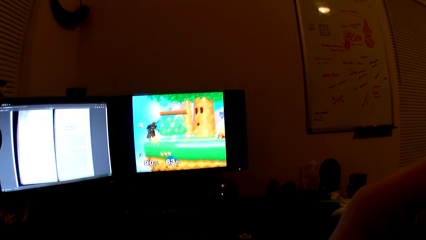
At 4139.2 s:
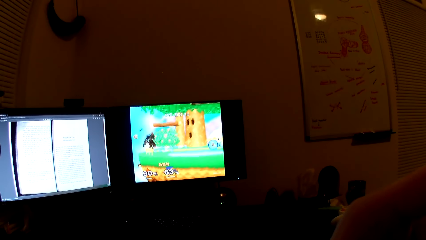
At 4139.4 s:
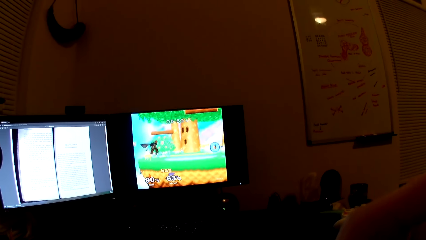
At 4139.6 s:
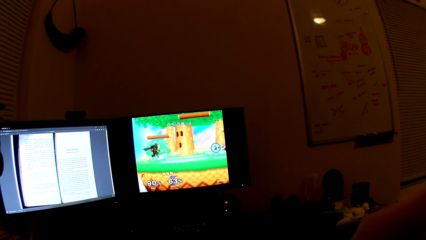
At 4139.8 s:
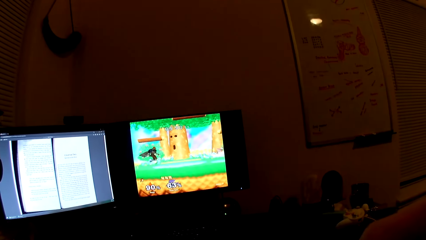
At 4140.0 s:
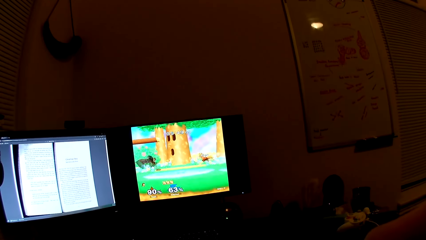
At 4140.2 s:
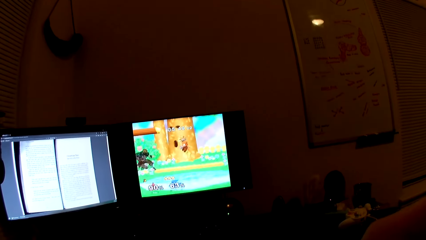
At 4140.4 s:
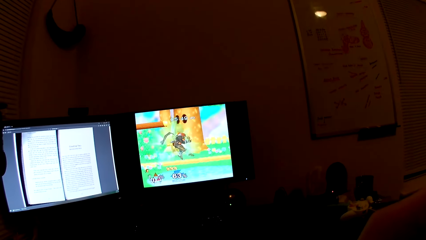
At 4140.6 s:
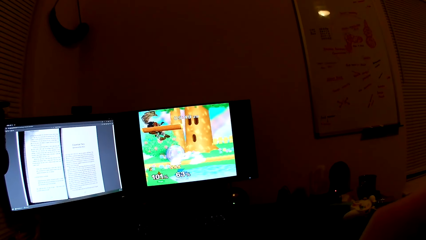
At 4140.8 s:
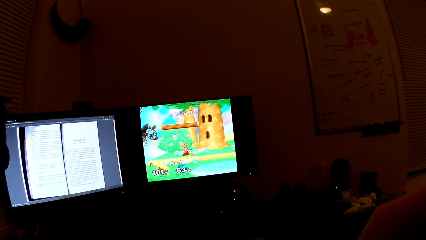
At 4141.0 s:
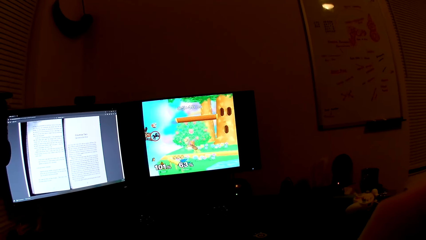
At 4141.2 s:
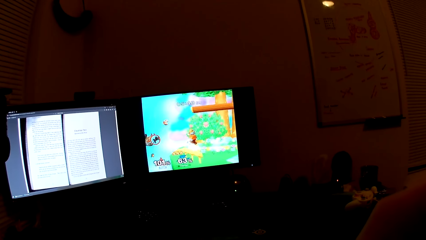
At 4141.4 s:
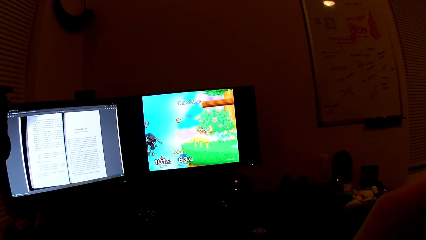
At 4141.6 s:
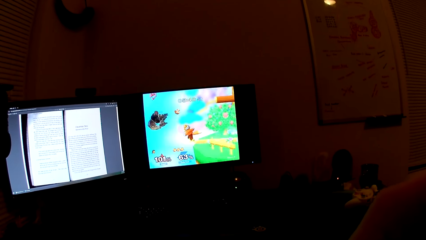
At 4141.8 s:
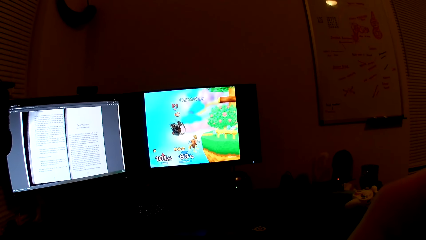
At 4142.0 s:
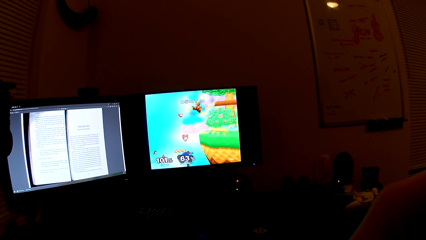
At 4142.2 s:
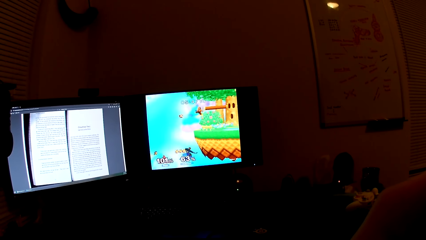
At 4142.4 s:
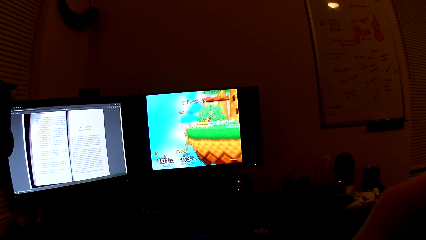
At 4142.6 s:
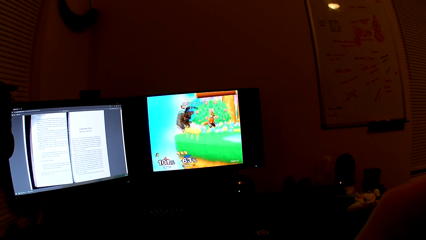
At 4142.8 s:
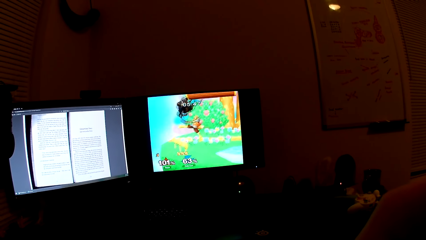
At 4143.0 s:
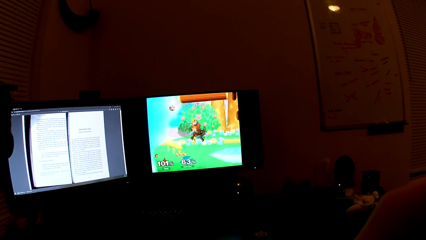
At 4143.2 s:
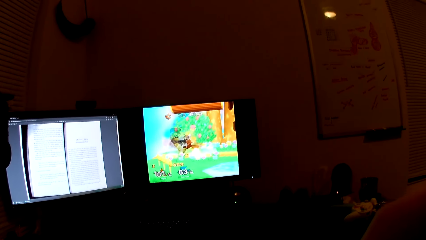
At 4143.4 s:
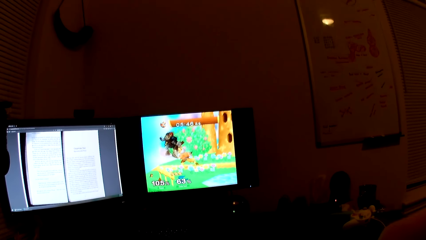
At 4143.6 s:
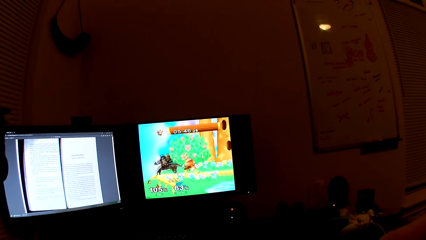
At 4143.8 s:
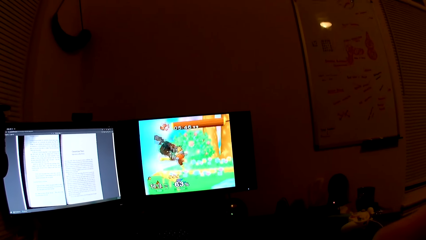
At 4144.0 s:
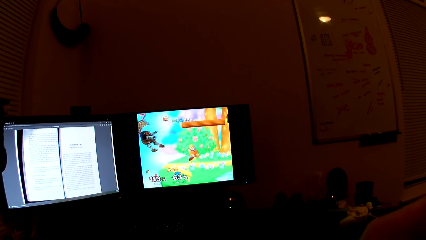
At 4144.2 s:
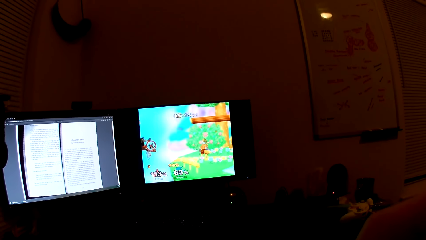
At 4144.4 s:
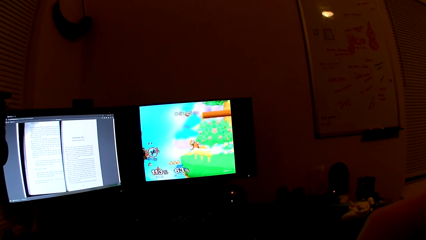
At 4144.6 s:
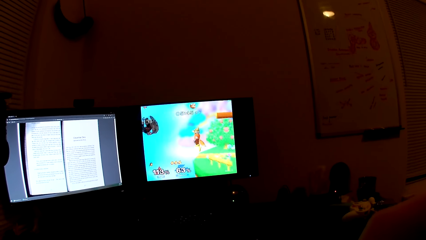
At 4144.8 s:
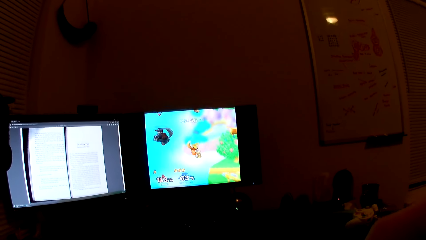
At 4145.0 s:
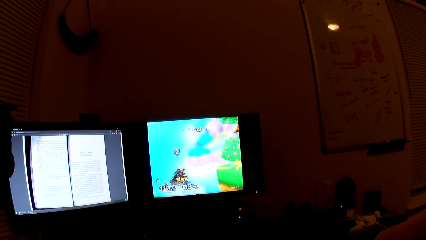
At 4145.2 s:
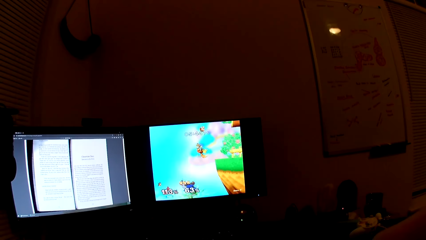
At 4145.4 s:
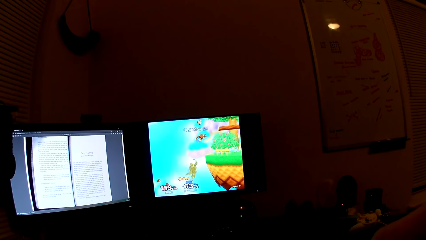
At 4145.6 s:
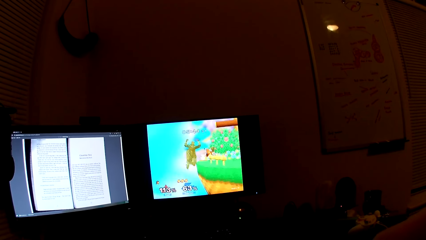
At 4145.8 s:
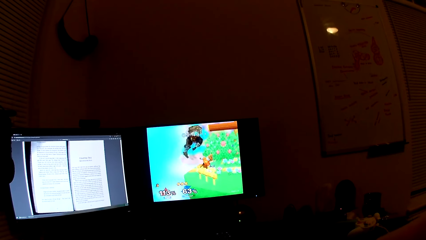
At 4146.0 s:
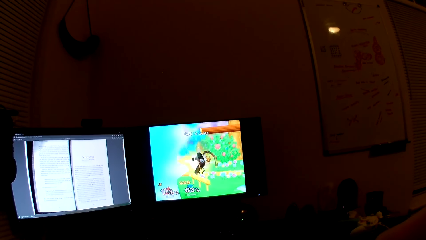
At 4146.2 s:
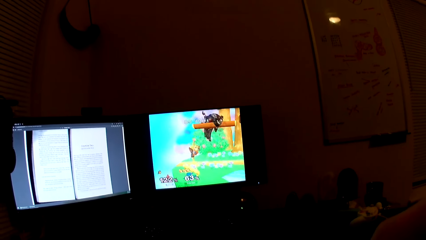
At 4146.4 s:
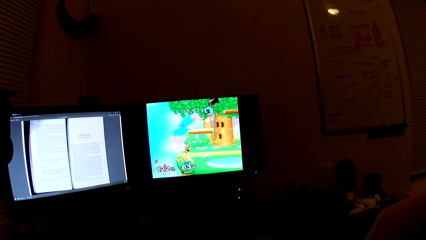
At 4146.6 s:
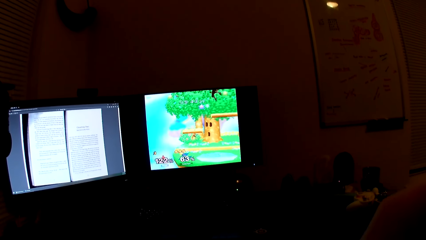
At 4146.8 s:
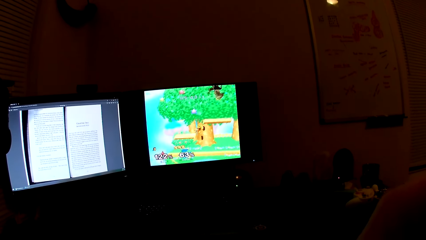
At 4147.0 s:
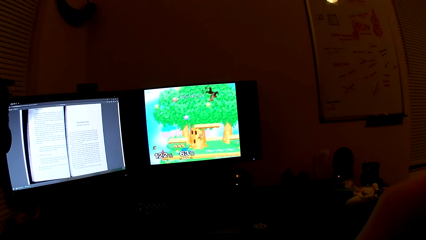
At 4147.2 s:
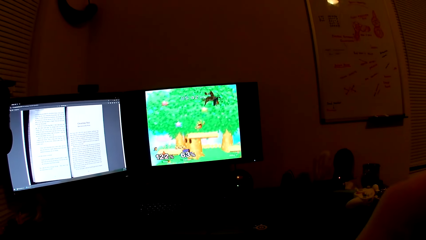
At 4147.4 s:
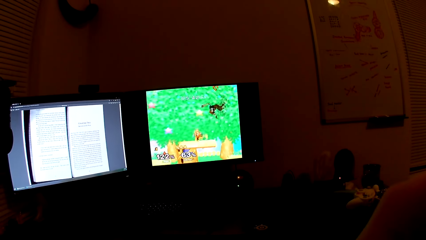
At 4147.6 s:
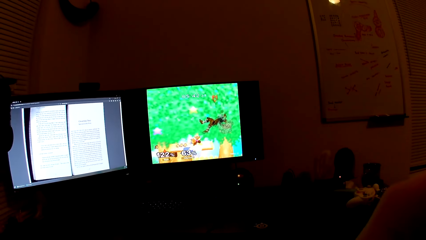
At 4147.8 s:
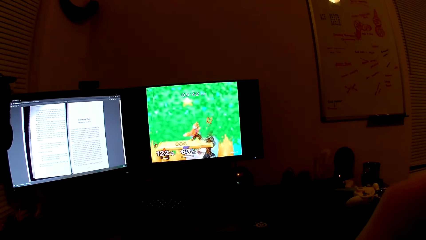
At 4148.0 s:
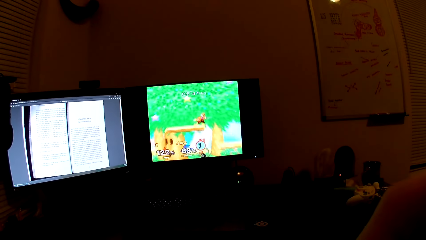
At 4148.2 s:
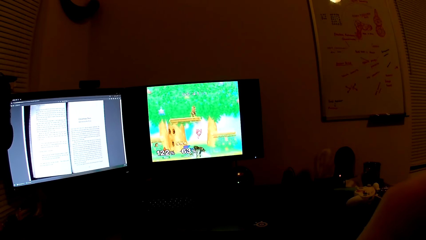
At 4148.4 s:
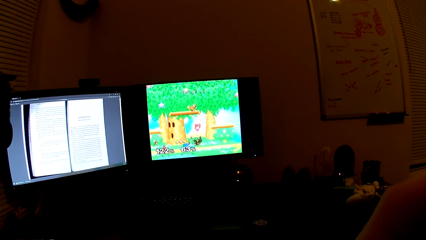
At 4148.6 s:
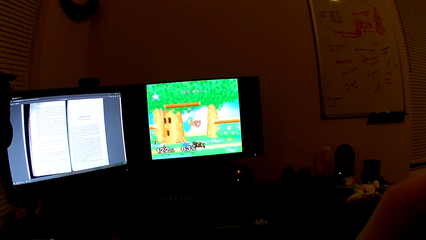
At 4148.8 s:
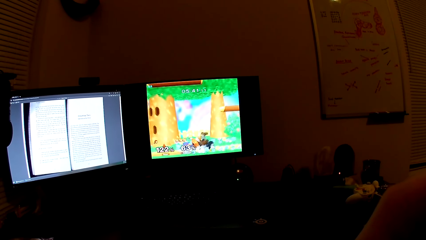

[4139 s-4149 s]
The camera wearer talks with a person in the background. They play the game in the screen with a PlayStation controller.

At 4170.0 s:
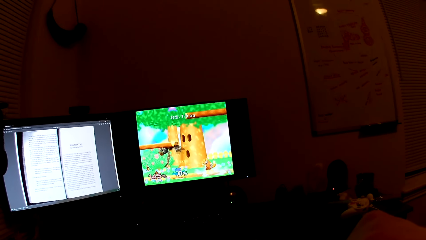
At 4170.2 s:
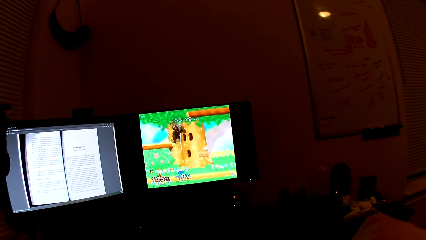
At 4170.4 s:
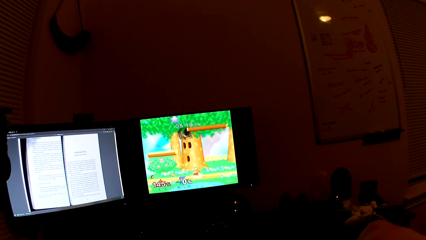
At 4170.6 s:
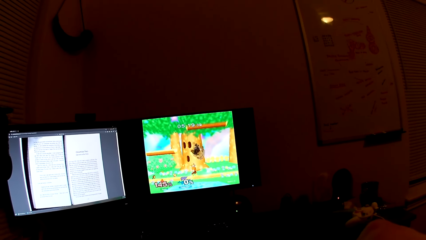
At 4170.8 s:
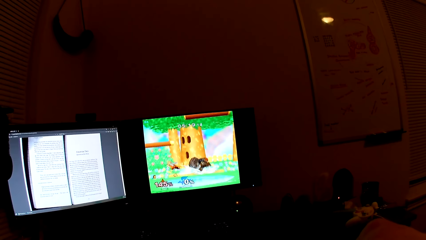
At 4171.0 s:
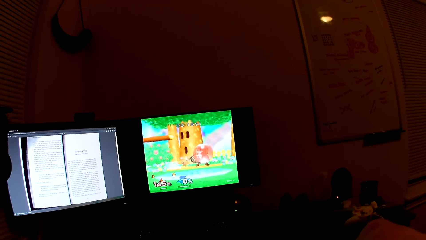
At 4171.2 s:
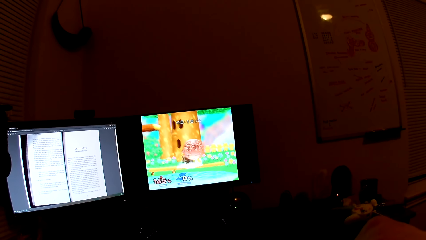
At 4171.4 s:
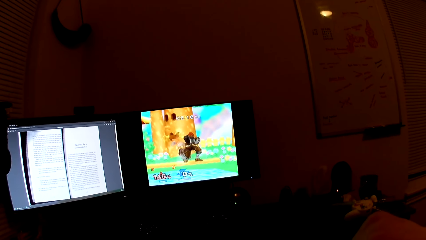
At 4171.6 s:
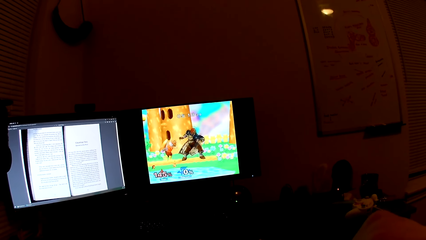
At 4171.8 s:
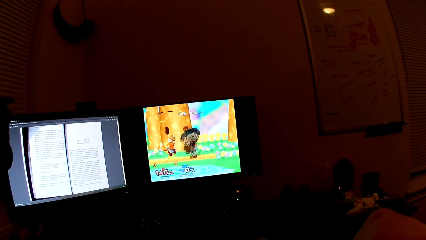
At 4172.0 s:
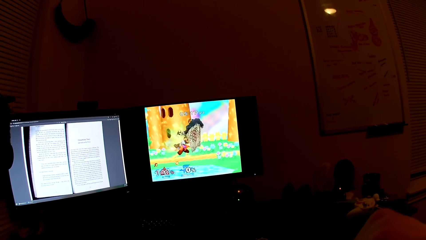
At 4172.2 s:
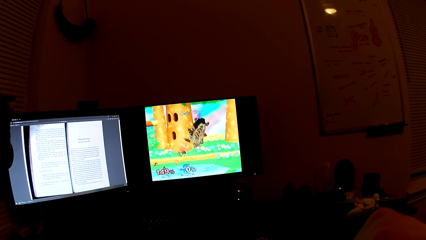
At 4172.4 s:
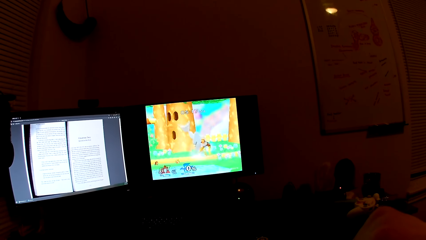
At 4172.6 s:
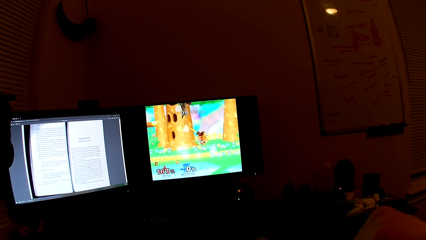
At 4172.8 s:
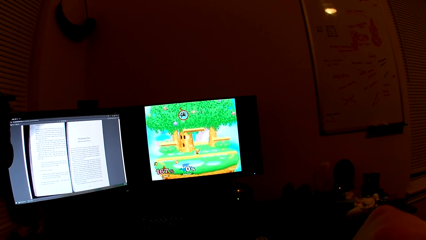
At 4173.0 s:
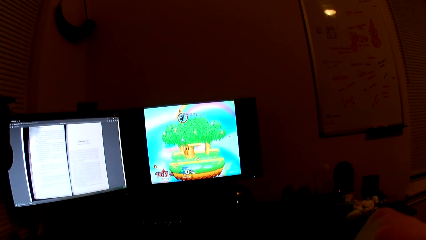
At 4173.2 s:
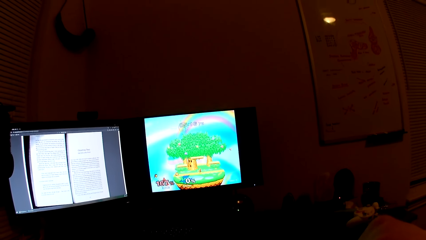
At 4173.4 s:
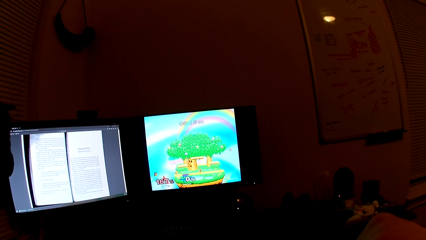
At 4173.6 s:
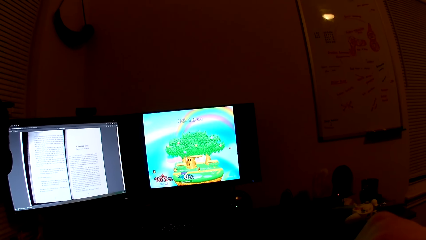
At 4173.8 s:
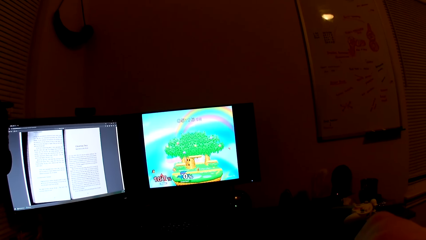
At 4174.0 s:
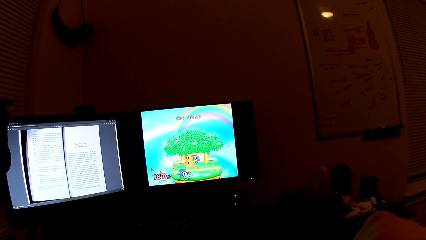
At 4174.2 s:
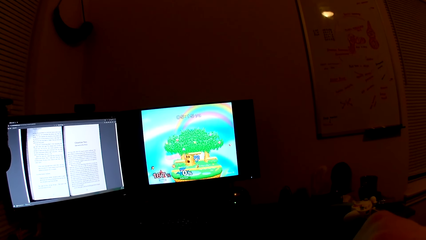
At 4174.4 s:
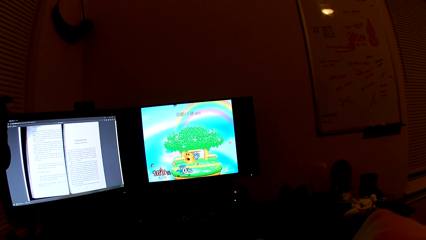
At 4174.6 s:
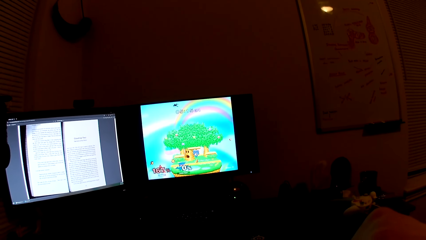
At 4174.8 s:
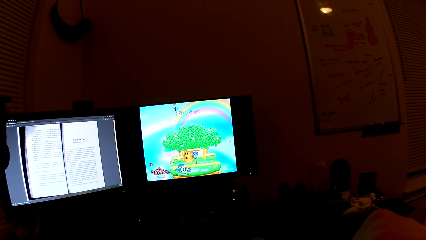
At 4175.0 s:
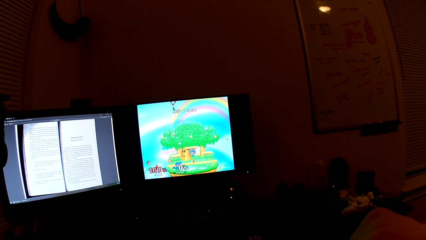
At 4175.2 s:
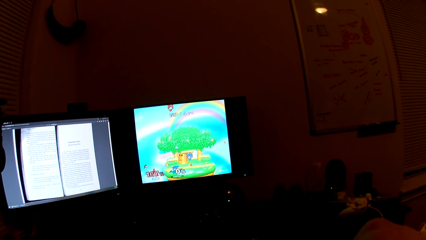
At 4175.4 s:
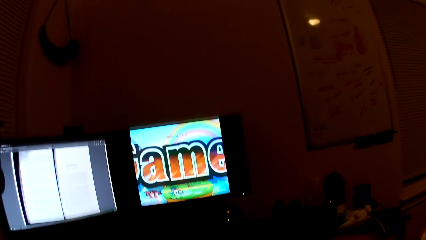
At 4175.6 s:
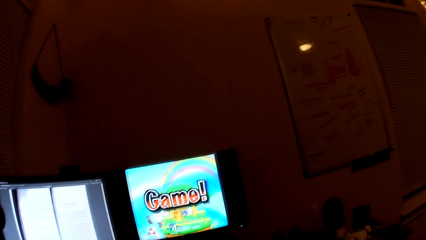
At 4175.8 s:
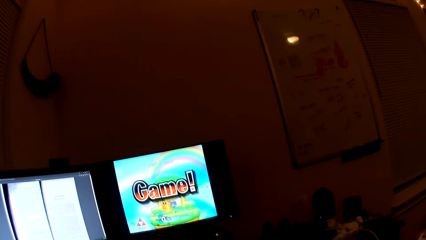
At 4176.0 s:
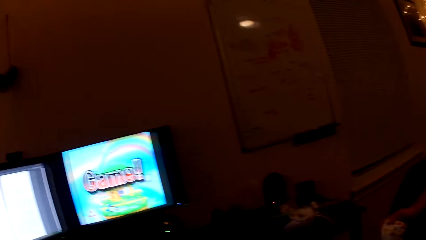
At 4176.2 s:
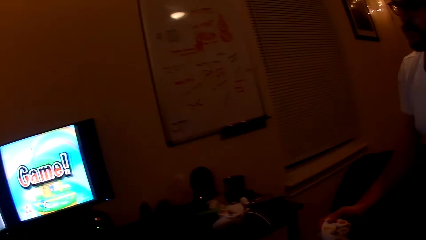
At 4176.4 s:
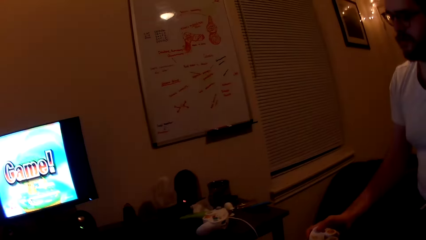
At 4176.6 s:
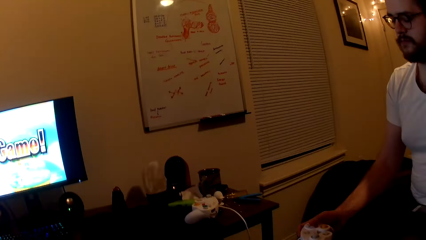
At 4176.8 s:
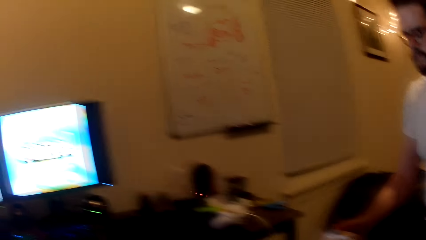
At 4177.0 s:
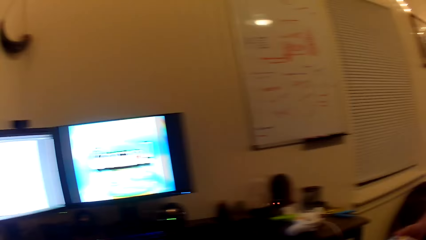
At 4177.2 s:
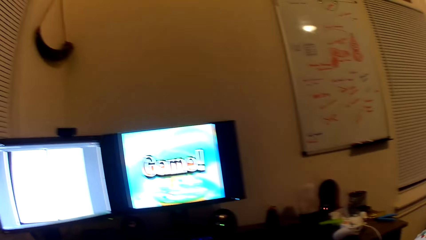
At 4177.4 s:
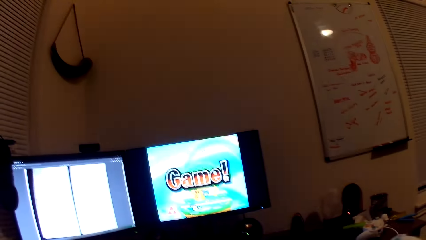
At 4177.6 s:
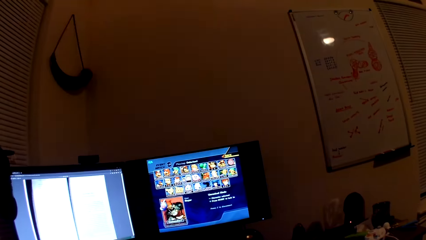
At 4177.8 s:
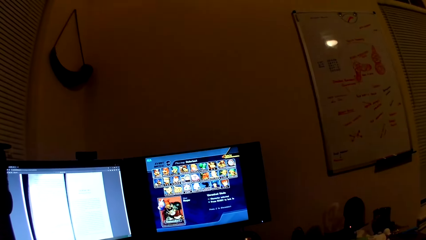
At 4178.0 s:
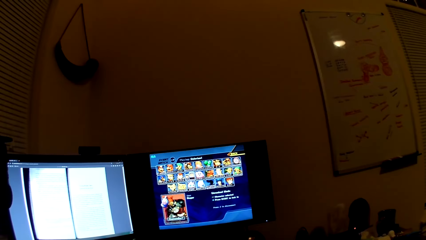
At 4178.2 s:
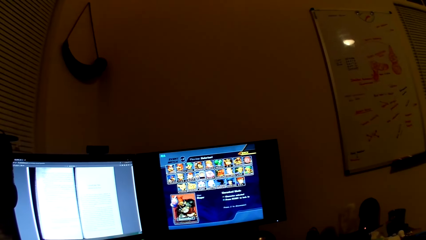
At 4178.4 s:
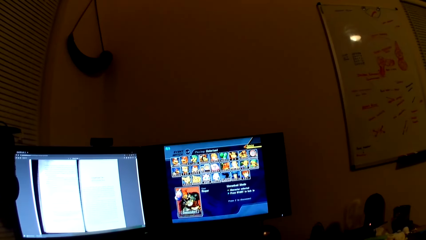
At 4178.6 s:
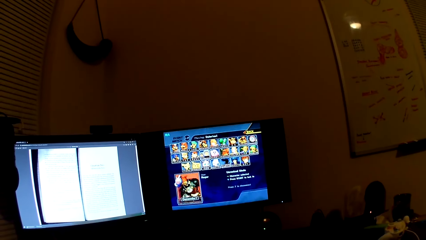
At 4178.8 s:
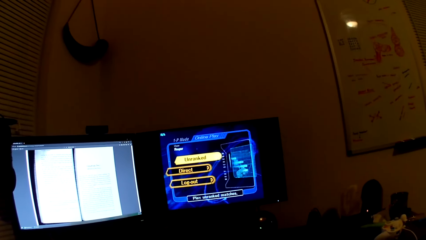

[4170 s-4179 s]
The camera wearer talks with a person in the background. They play the game on the screen with a PlayStation controller. They look at a man.
